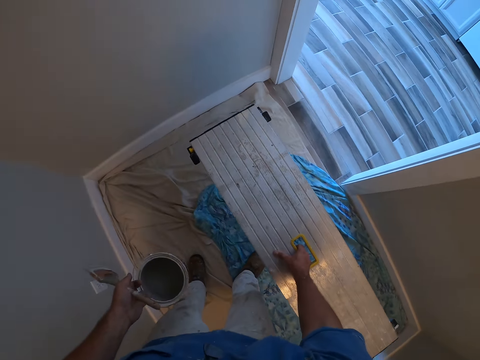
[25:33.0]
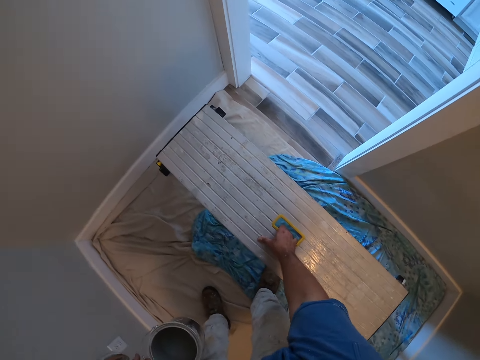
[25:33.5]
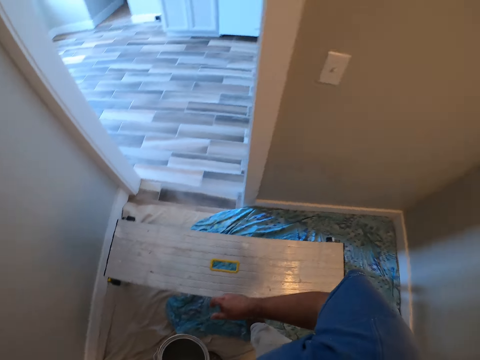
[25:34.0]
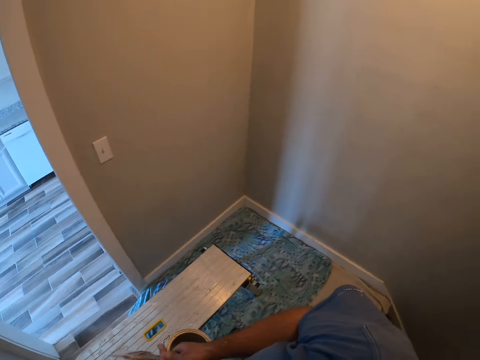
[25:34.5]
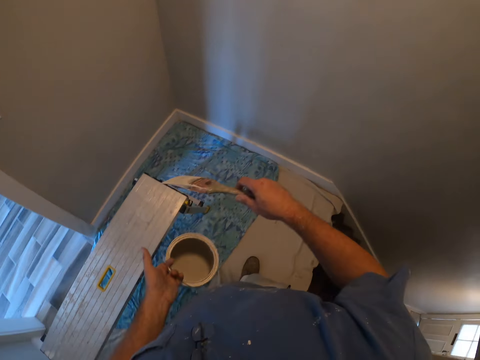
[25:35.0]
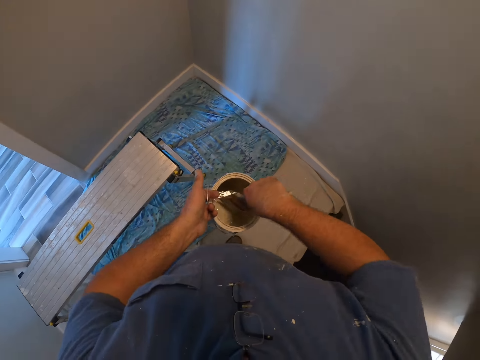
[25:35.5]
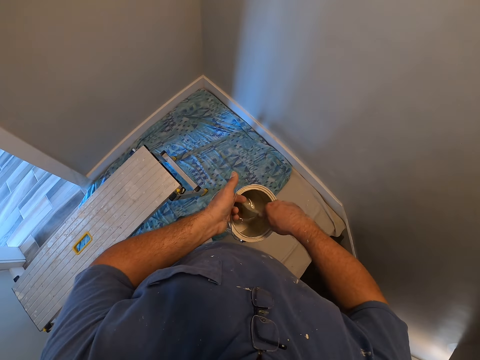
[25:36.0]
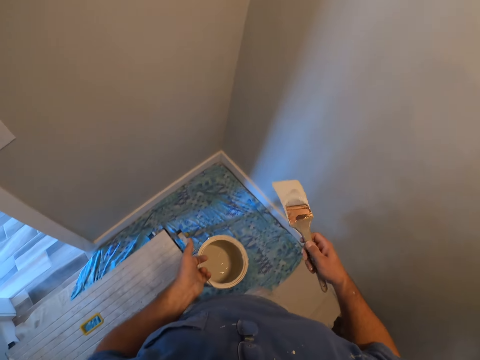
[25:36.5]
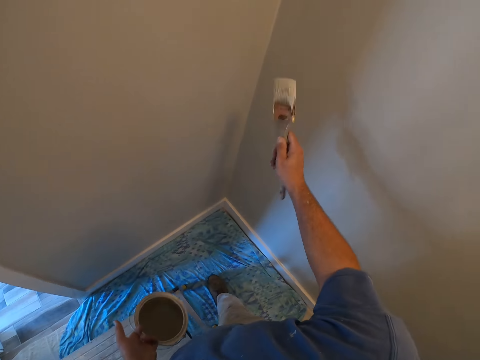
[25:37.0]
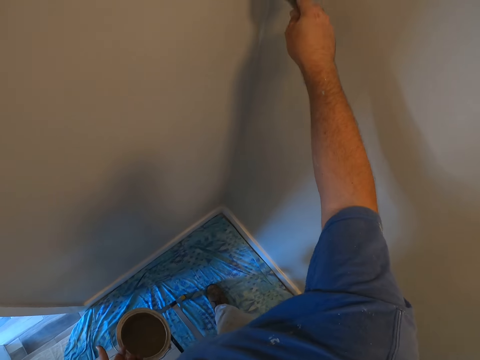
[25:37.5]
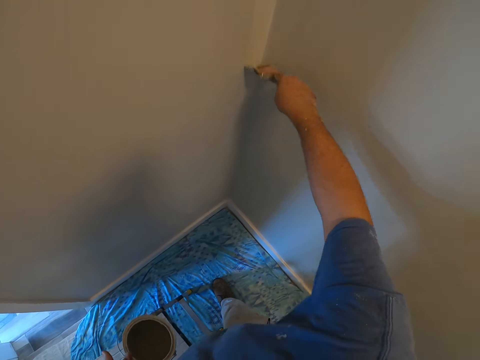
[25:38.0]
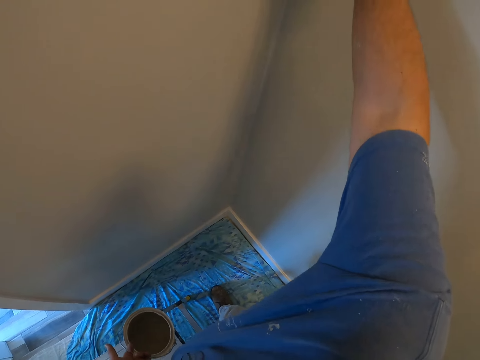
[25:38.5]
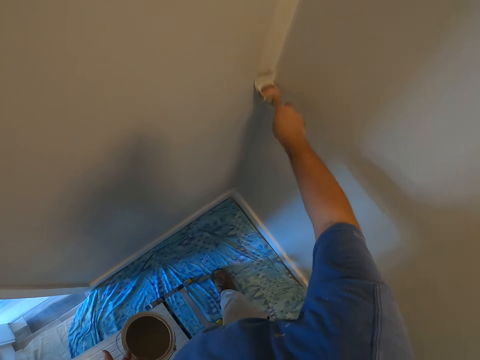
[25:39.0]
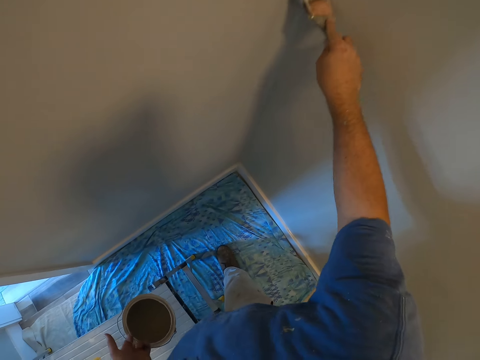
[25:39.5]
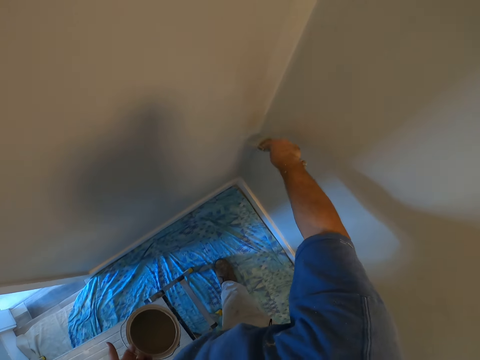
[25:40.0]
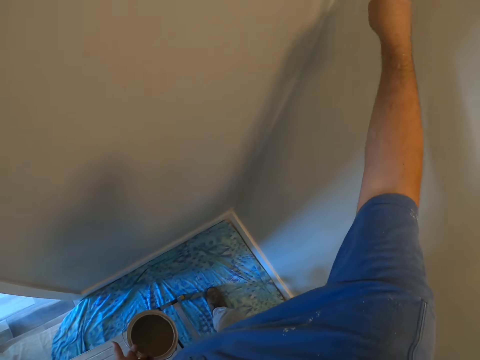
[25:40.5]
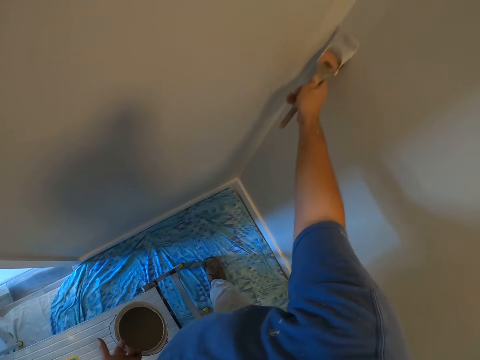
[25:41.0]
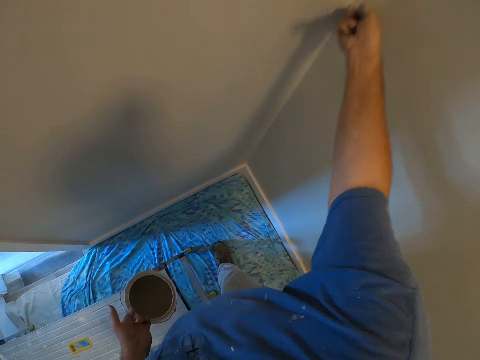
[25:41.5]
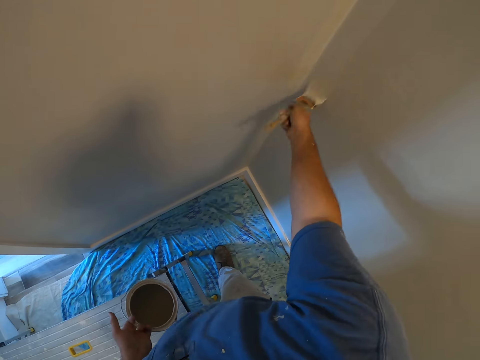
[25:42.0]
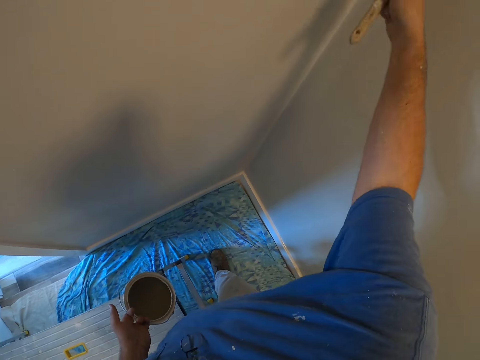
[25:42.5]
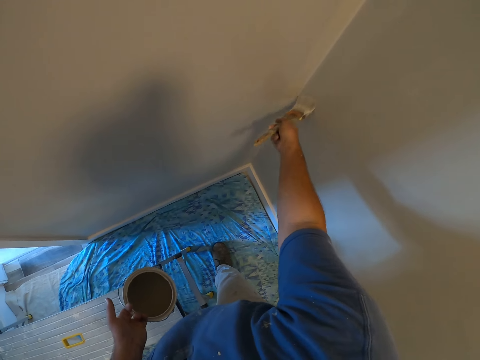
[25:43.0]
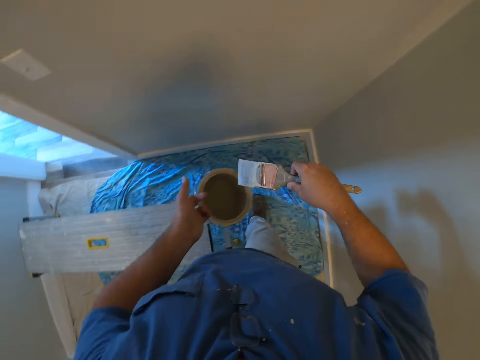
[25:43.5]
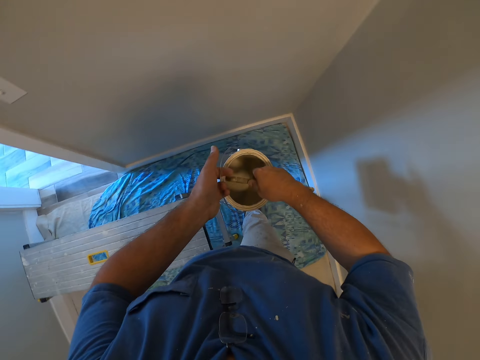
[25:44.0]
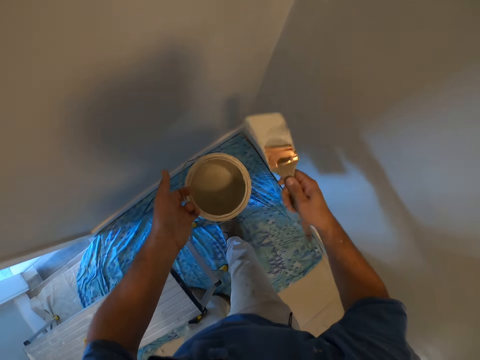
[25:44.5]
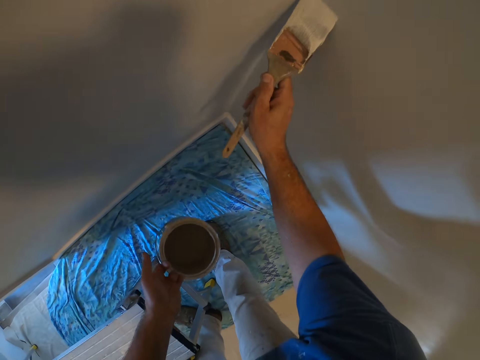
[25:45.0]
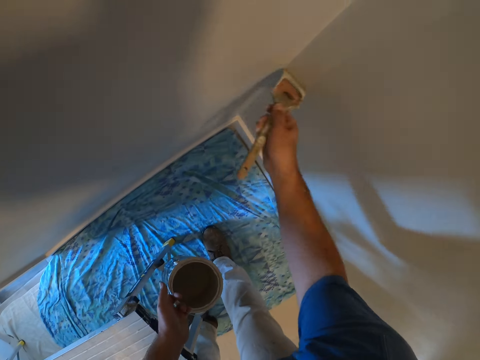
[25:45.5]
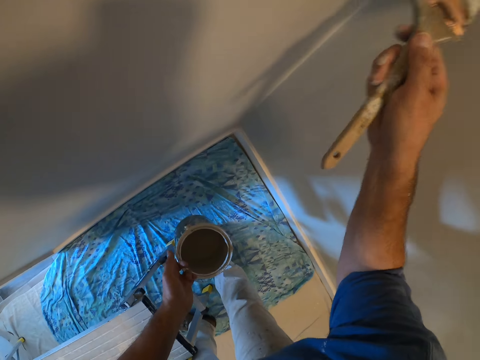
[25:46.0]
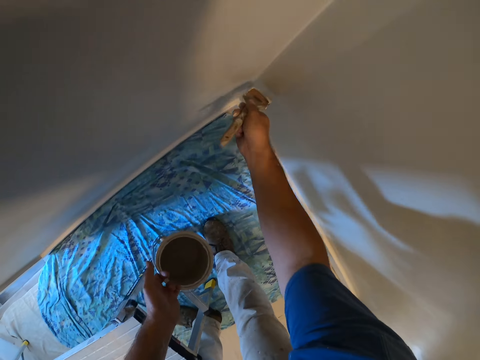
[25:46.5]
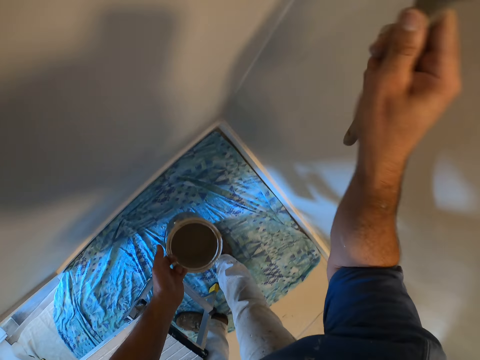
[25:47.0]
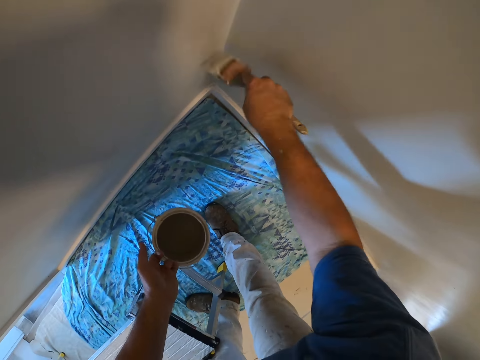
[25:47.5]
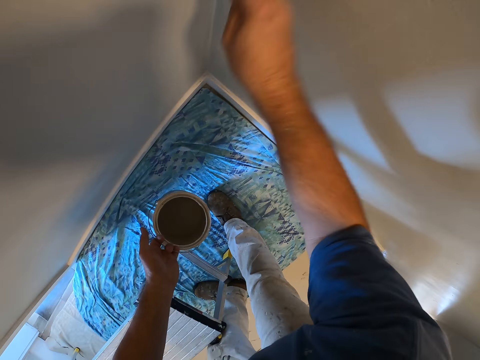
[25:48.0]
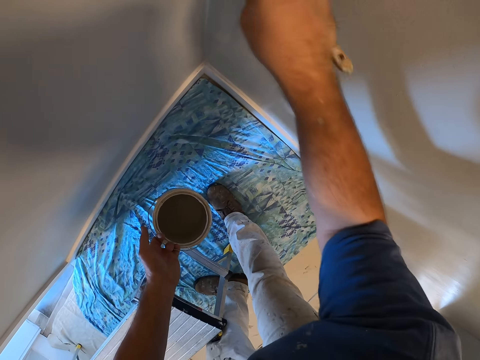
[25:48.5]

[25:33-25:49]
The camera wearer drops the metal bench on the floor. They exchange the hand holding the paint brush. They take some paint from the paint can with the paint brush. They paint the wall with the paint brush. They take some paint from the paint can with the paint brush. They paint the wall with the paint brush.

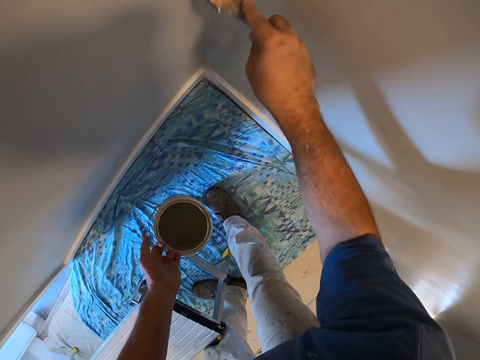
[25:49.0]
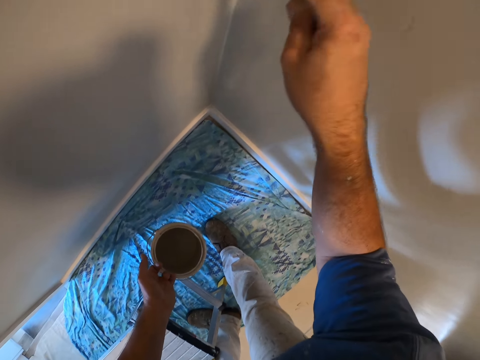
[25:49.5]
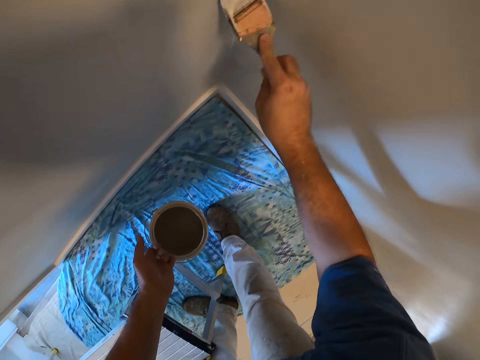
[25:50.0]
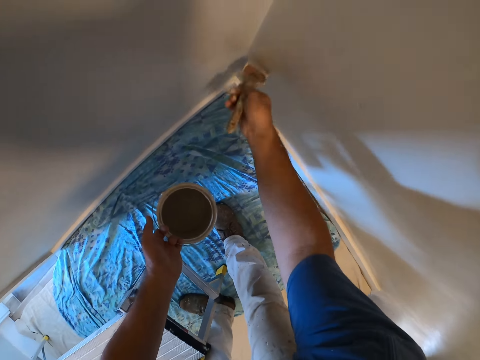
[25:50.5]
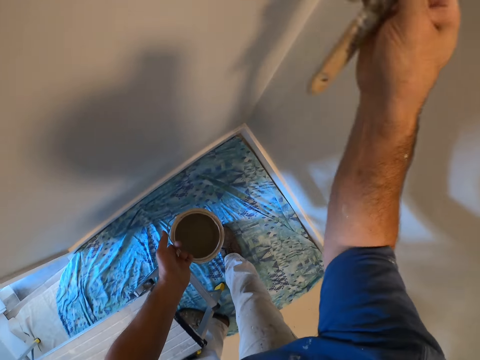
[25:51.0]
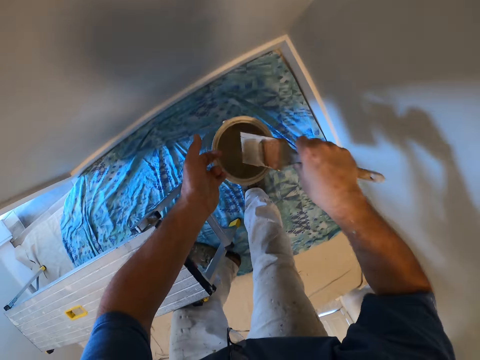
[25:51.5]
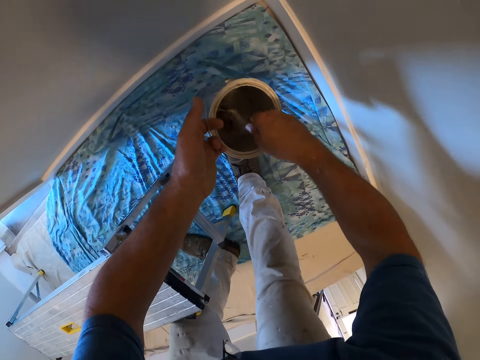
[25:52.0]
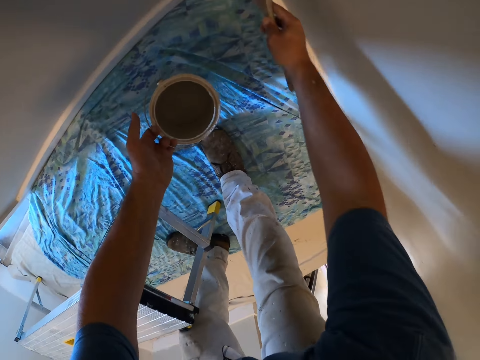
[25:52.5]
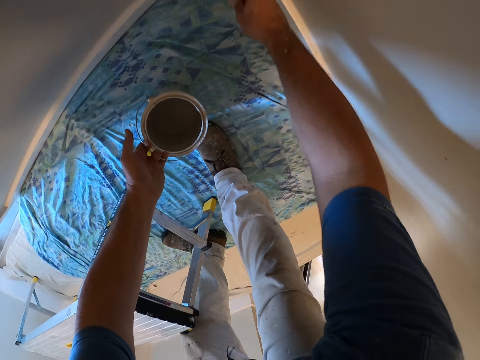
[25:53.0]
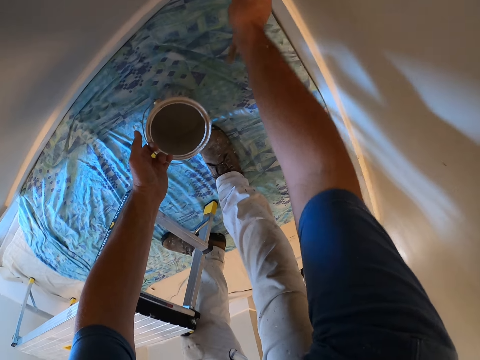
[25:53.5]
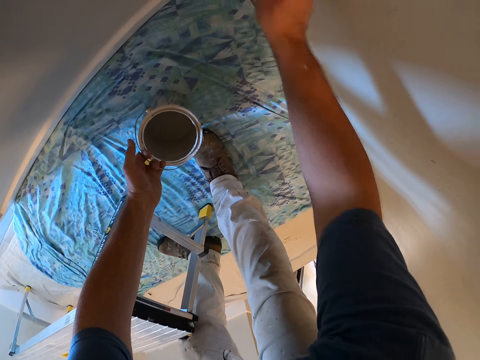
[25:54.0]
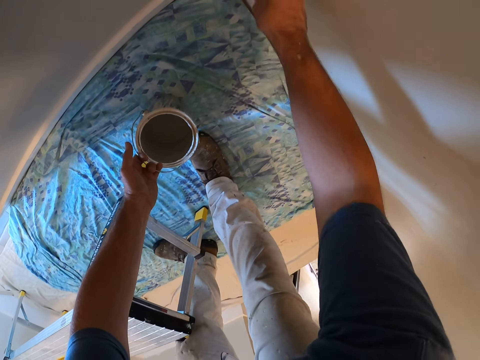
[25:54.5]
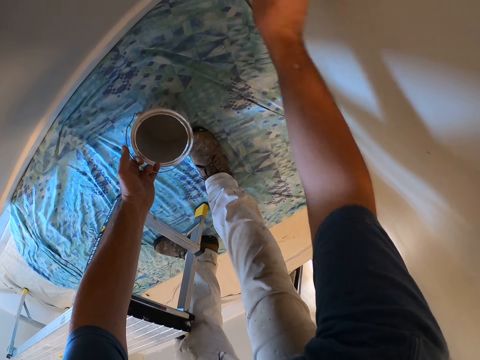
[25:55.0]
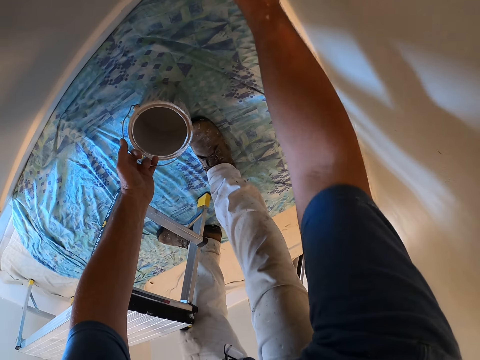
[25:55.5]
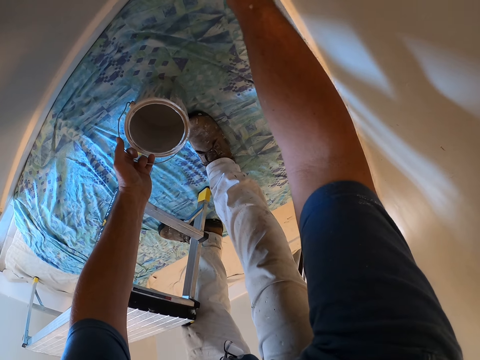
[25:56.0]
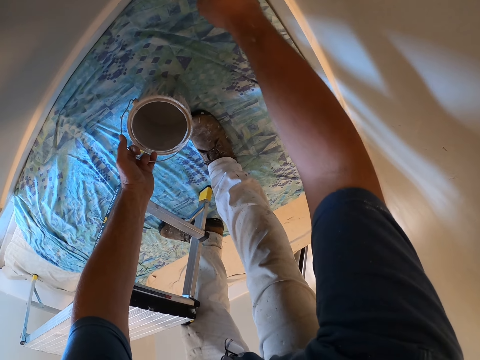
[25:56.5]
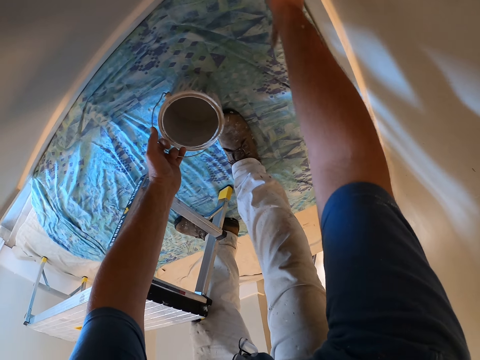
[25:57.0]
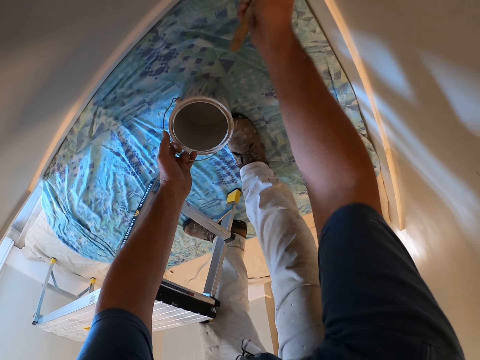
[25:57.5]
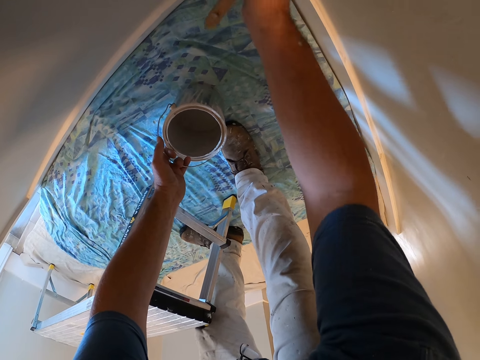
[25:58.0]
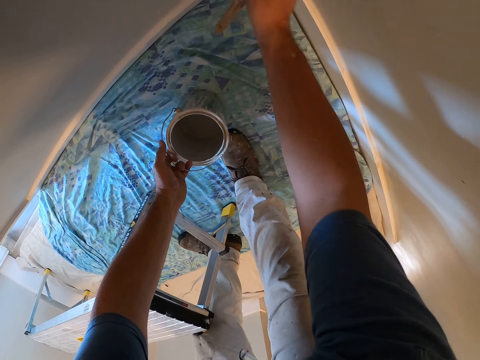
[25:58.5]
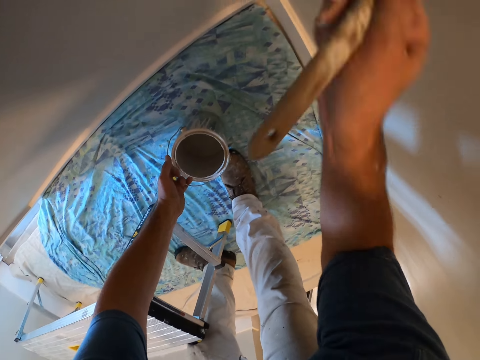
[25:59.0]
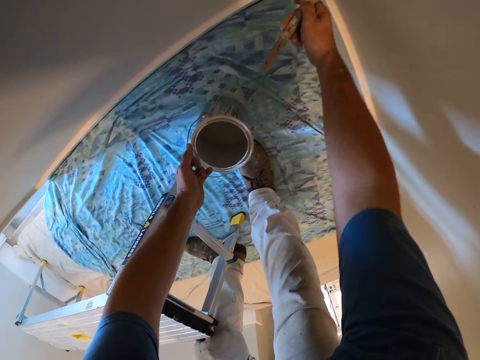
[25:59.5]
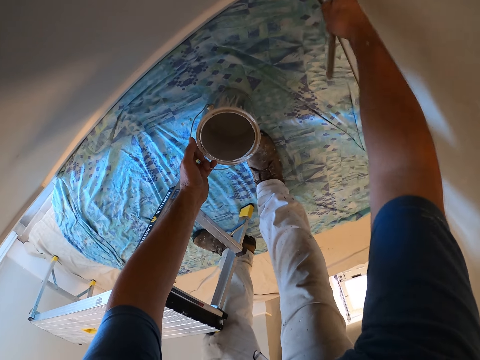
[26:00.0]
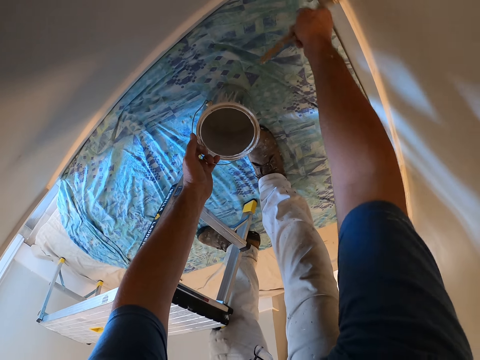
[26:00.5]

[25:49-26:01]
The camera wearer takes some paint from the paint can with the paint brush. They paint the wall with the paint brush.
